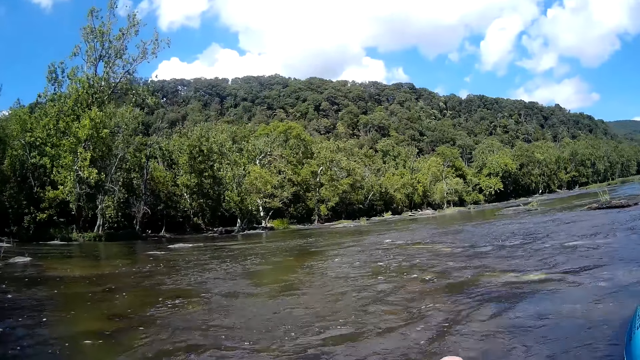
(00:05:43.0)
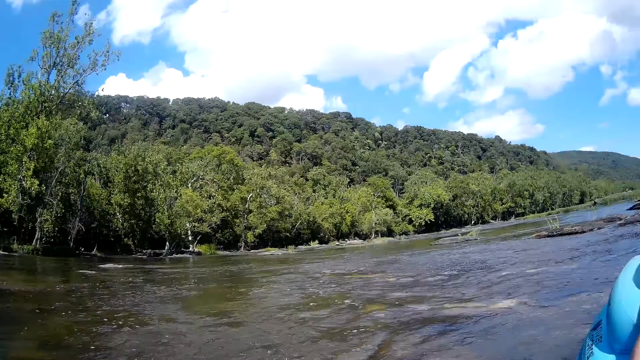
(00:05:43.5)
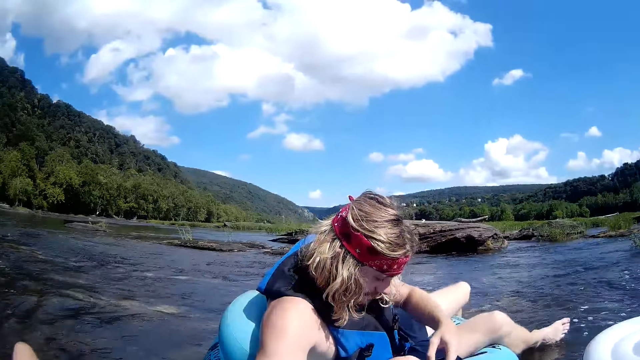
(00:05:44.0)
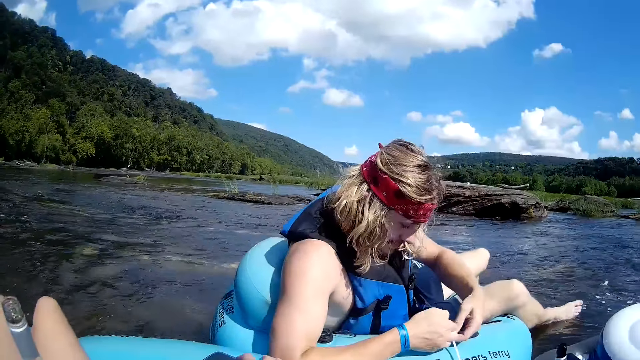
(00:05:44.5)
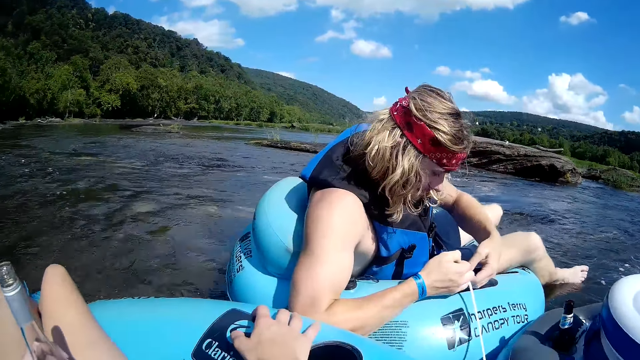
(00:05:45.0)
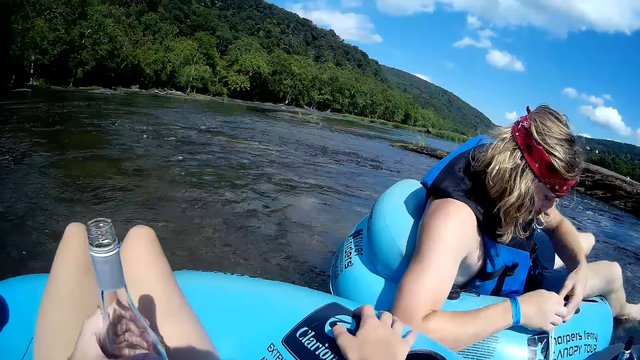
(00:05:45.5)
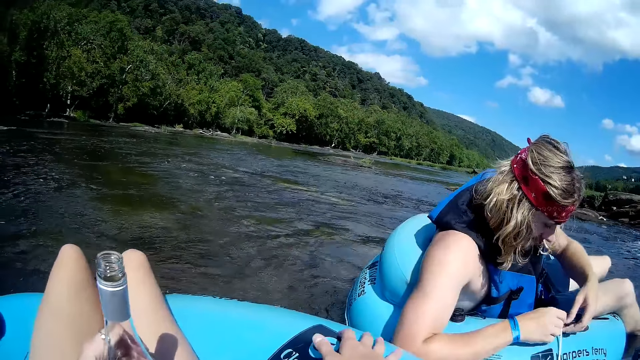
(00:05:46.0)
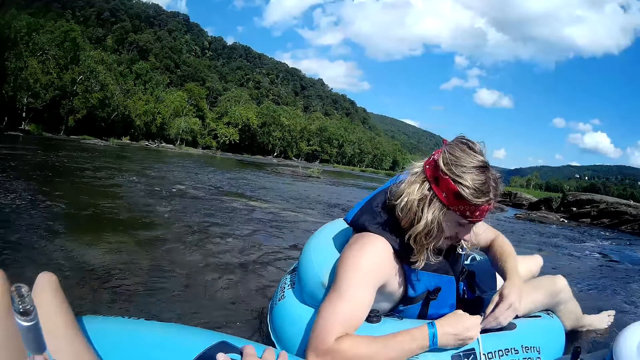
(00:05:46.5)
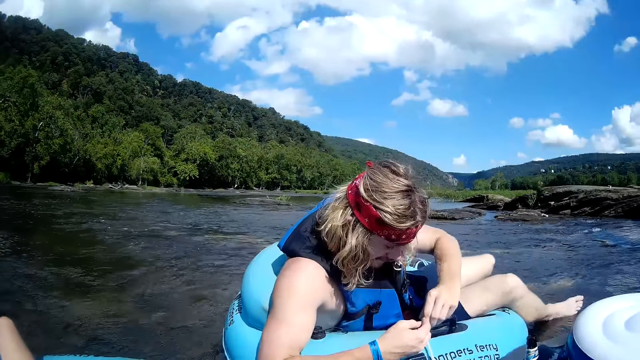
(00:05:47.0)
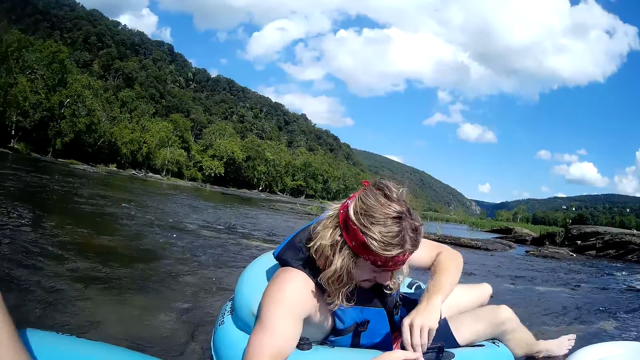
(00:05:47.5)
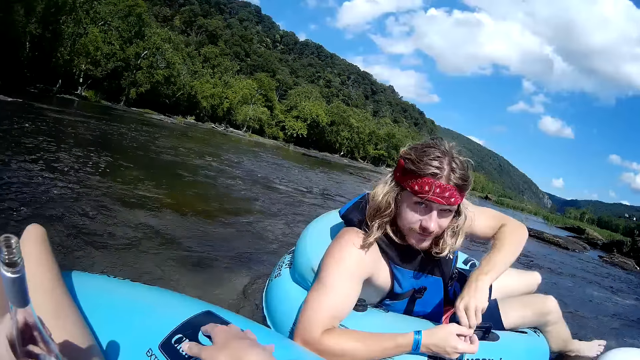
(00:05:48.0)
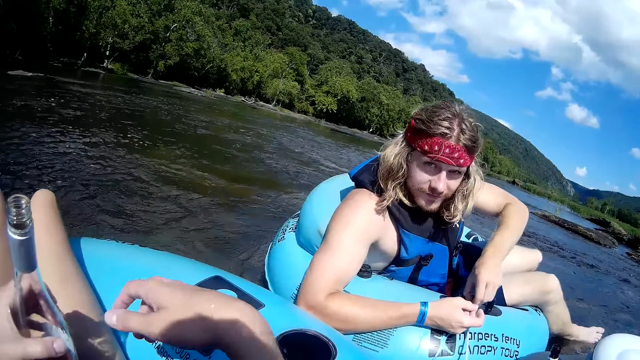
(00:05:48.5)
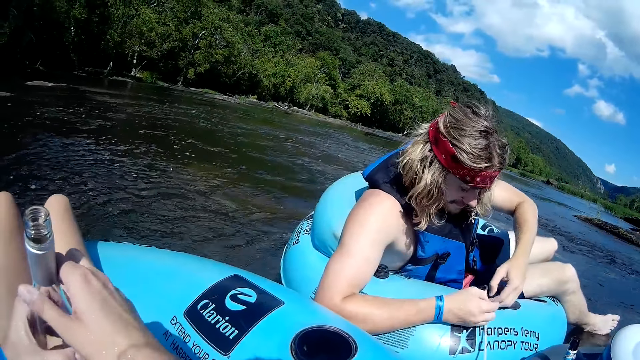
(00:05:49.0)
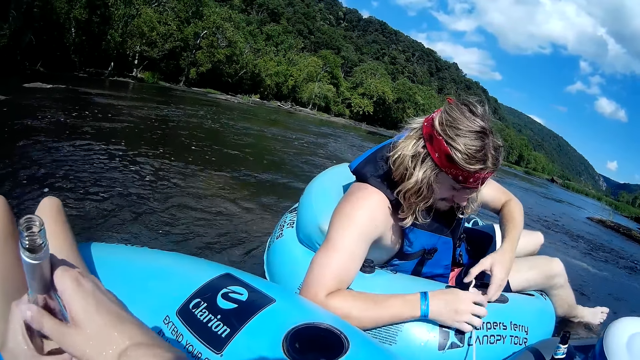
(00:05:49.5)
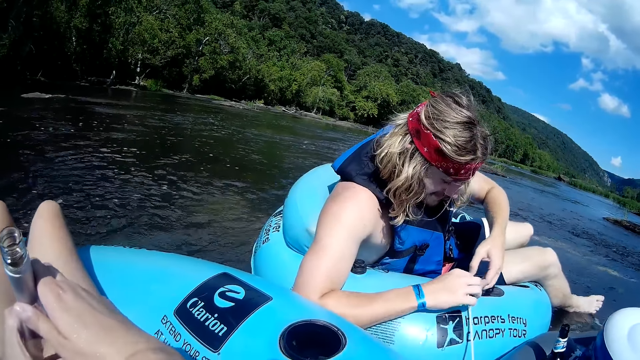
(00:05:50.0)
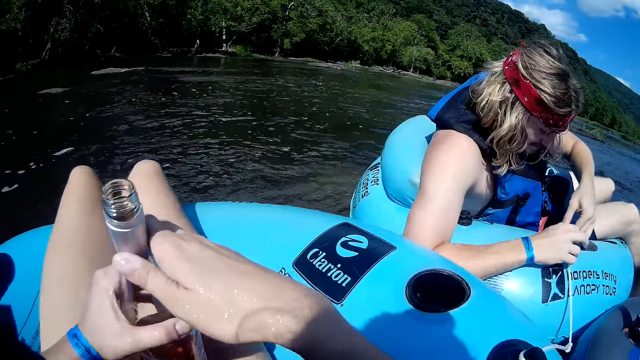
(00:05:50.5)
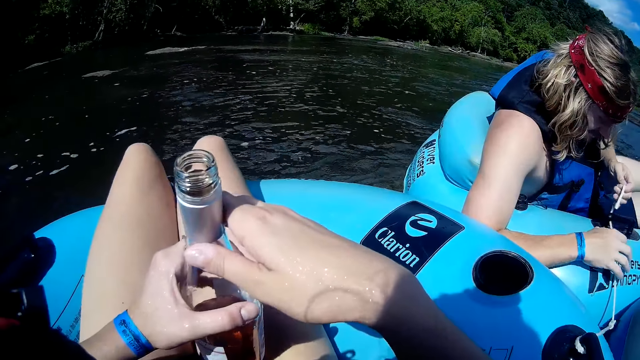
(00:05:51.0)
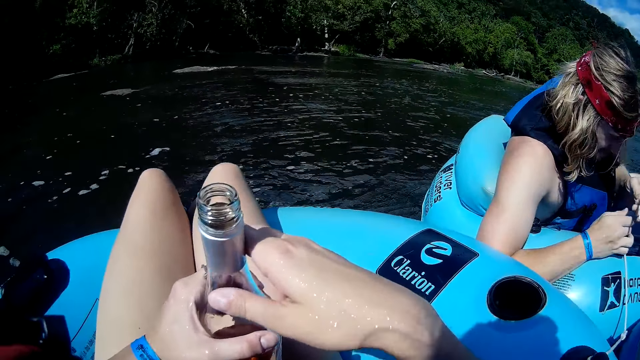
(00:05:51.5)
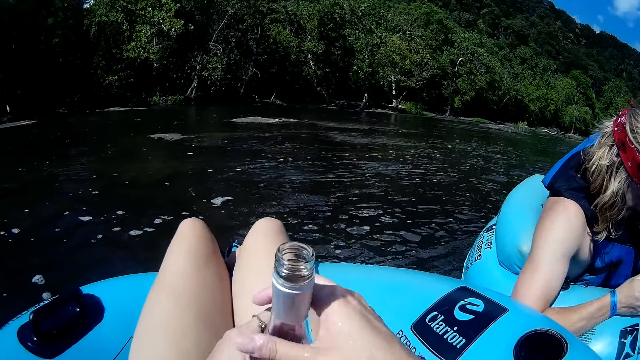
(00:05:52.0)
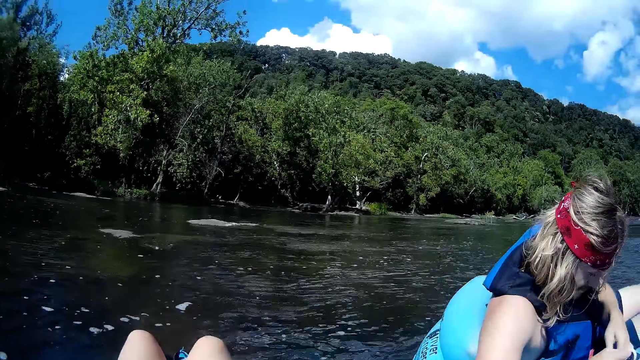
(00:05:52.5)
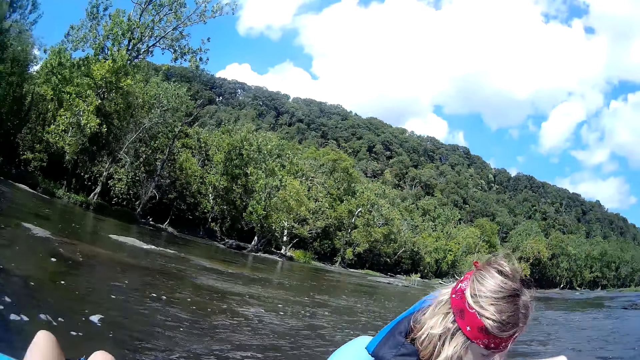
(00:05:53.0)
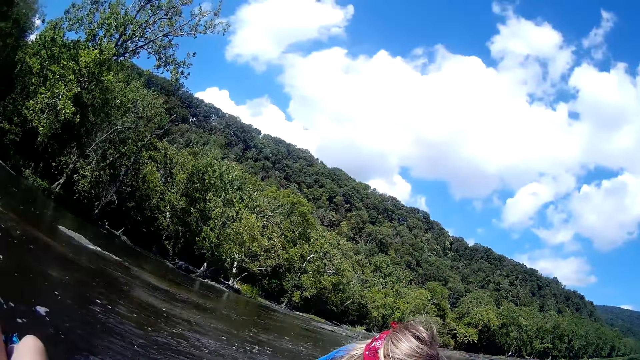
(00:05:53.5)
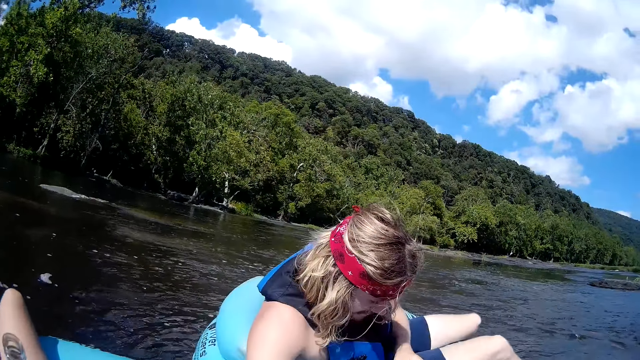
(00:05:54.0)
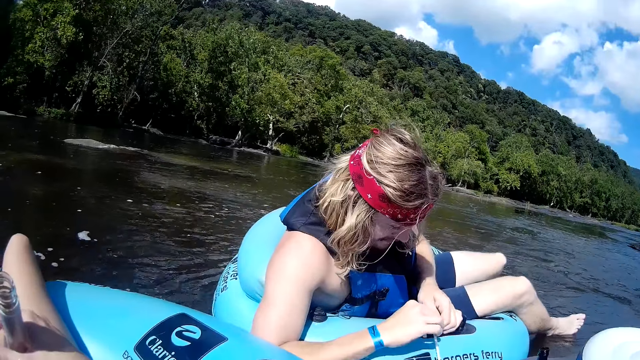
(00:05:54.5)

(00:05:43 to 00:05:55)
The man ties the rope to the floater handle with both hands. The camera wearer holds a bottle.

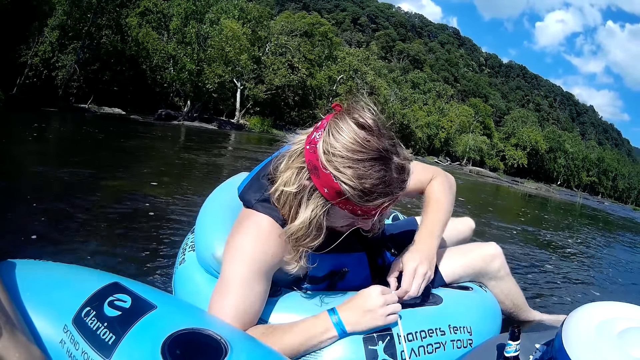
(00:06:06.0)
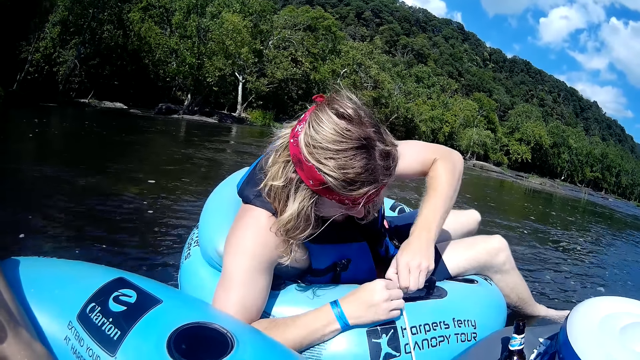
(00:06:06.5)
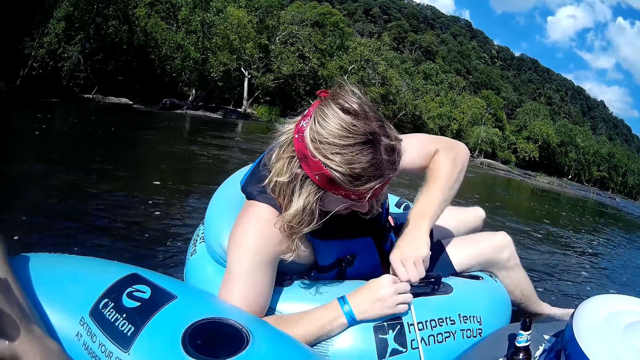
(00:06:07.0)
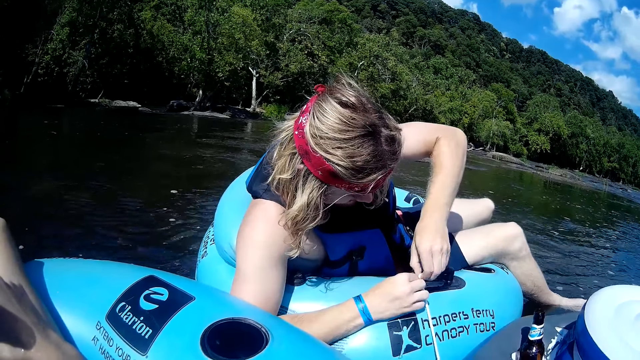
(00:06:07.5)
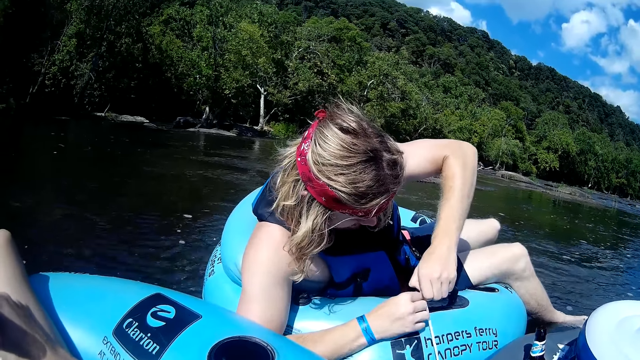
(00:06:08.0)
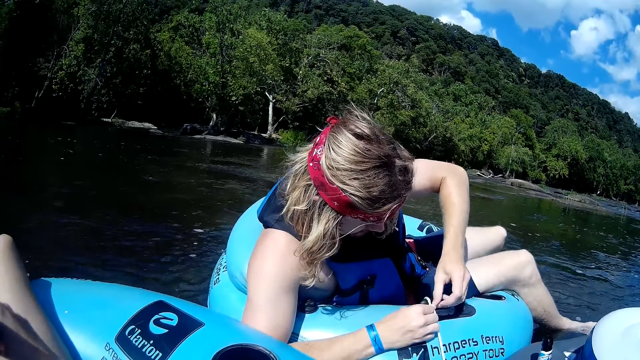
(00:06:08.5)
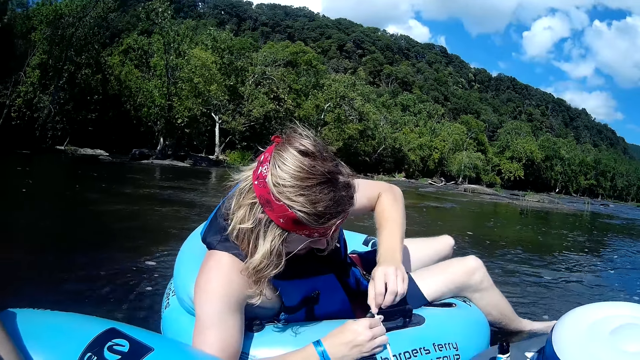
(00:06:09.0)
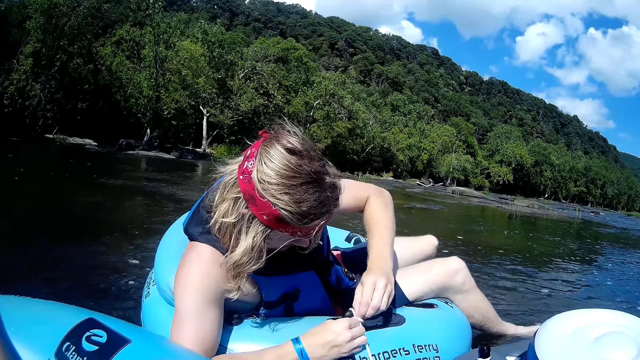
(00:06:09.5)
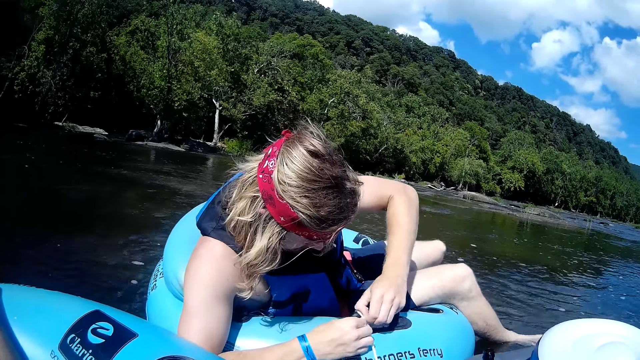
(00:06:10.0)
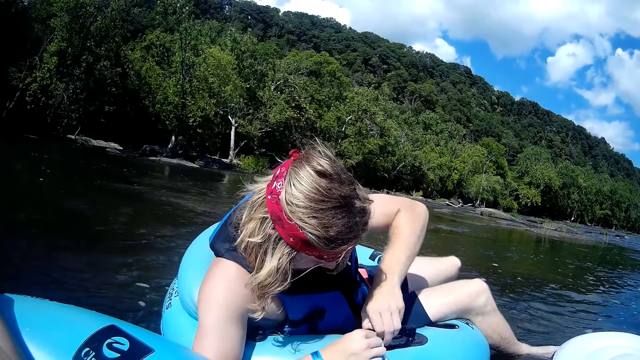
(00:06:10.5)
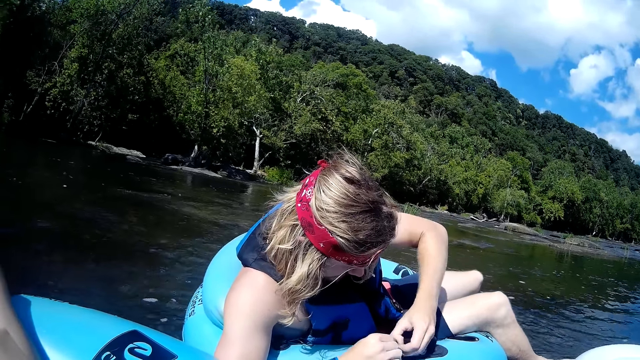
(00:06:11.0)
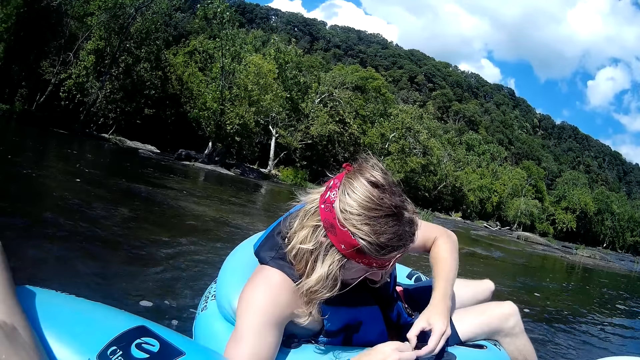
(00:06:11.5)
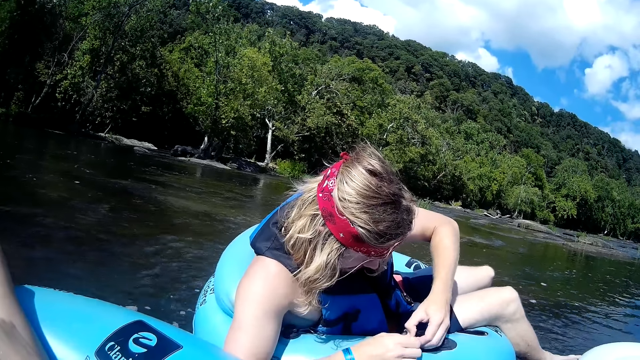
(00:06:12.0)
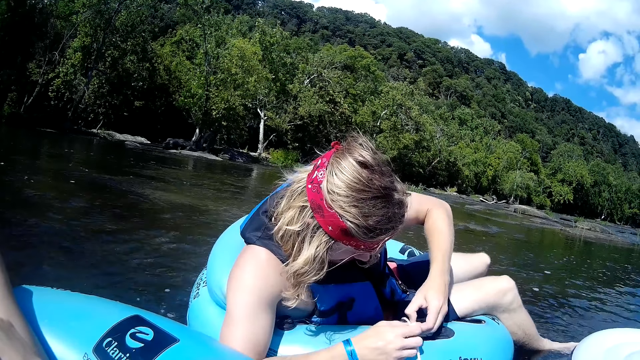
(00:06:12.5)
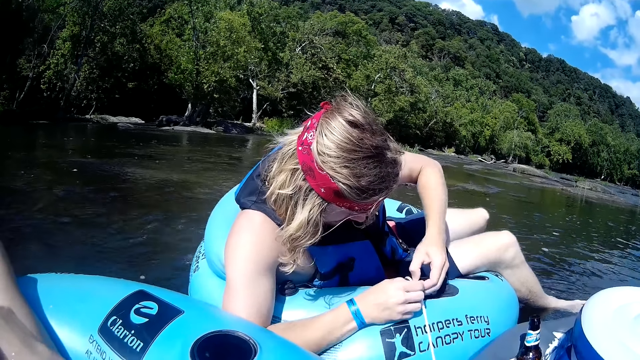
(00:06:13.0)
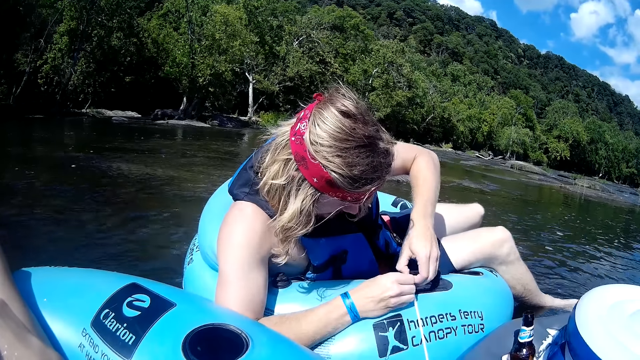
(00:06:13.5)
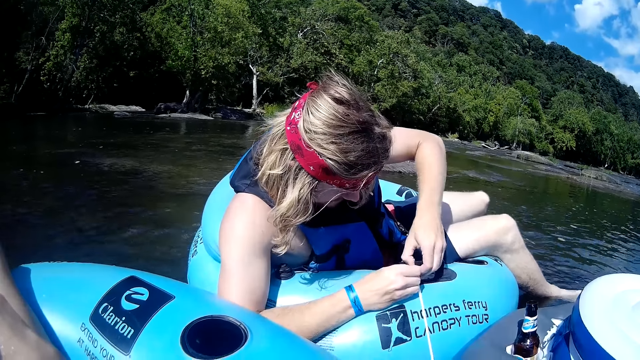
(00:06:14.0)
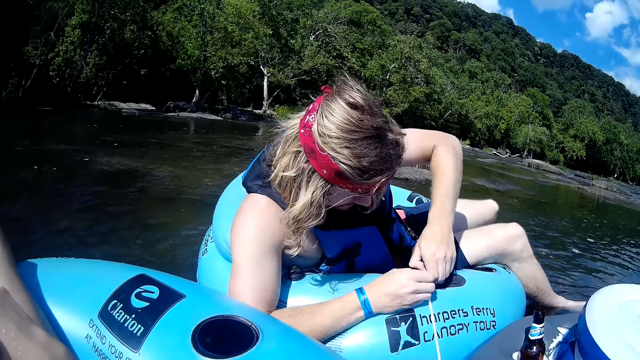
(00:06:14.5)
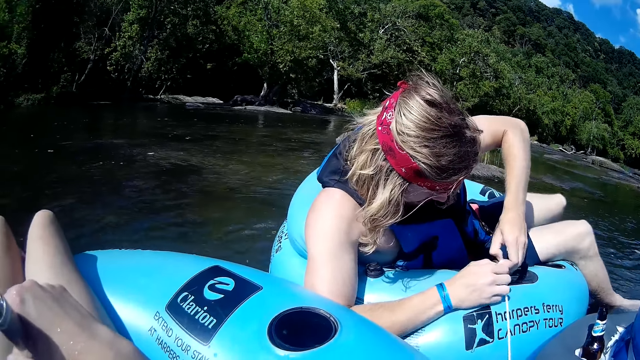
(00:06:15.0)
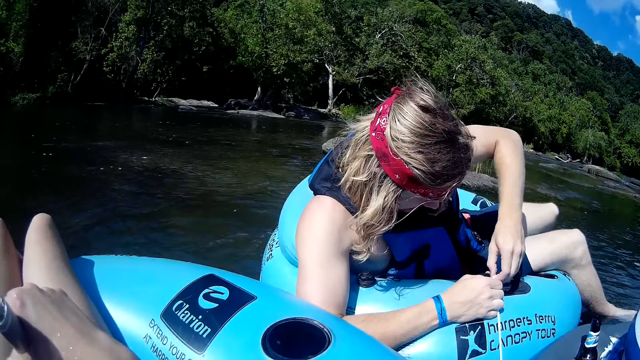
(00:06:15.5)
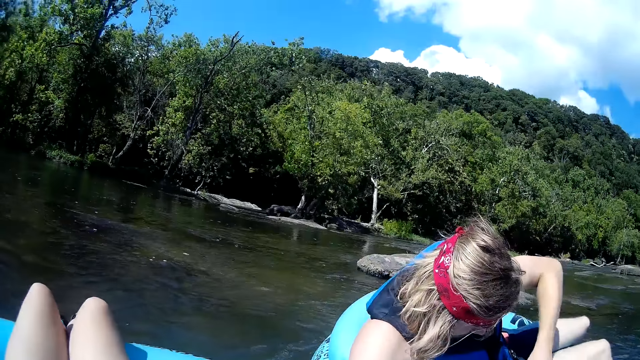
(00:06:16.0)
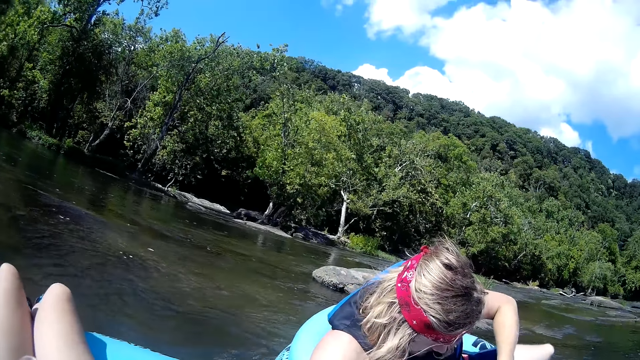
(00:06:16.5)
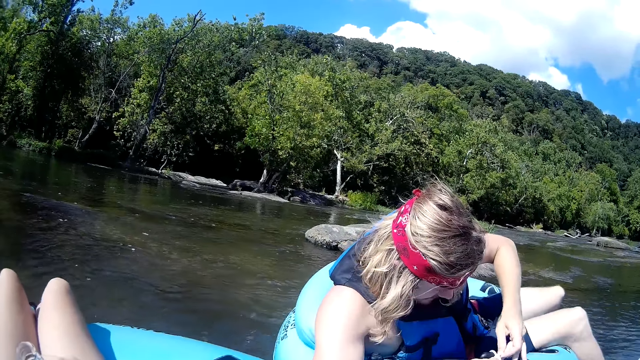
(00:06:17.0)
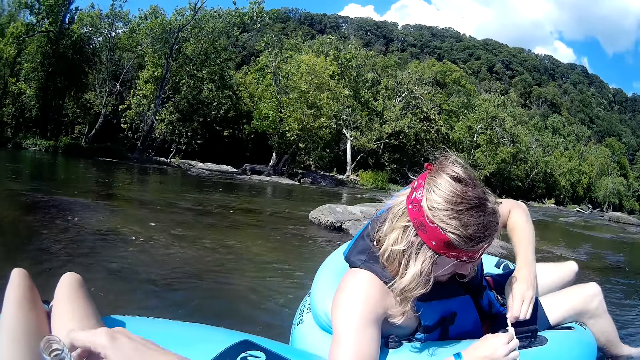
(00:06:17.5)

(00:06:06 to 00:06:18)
A man ties something.
